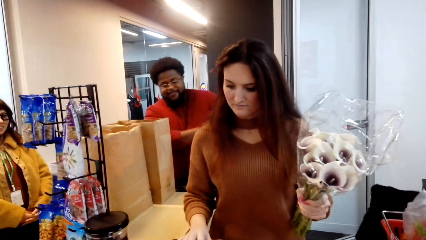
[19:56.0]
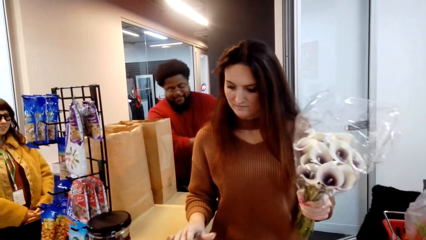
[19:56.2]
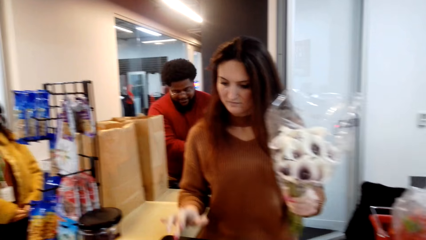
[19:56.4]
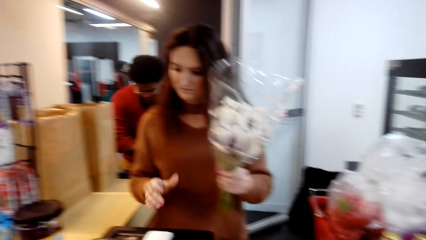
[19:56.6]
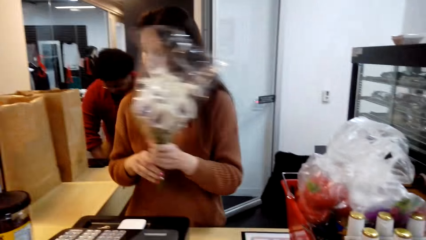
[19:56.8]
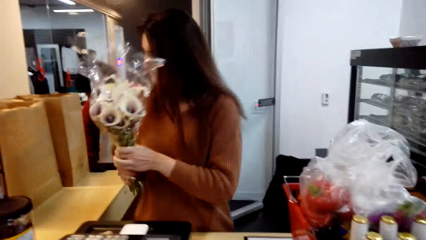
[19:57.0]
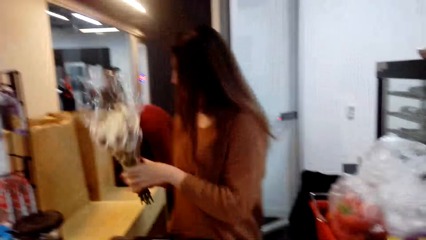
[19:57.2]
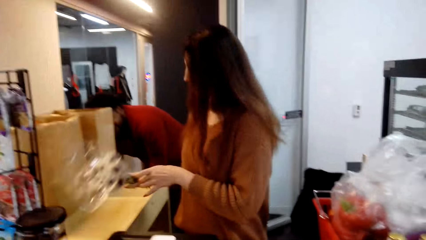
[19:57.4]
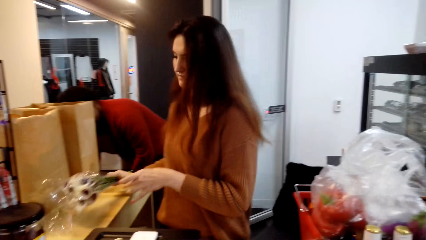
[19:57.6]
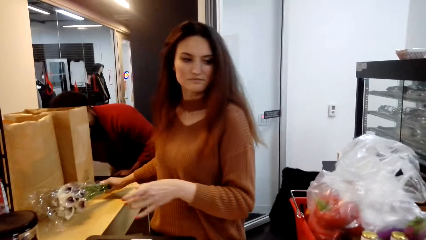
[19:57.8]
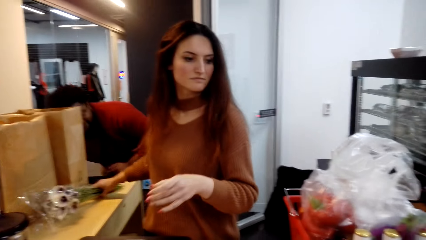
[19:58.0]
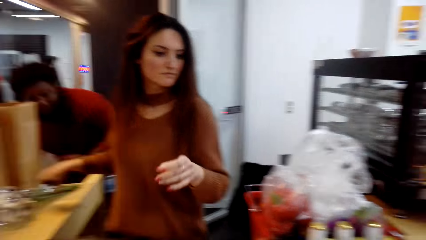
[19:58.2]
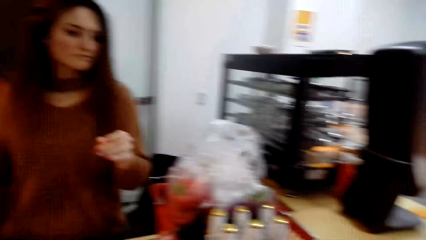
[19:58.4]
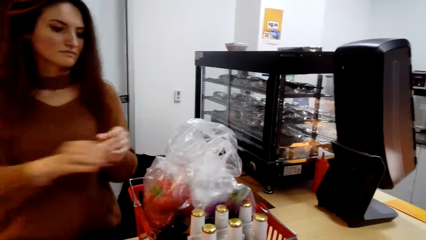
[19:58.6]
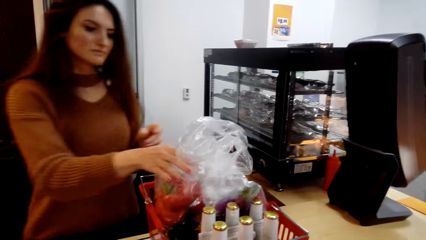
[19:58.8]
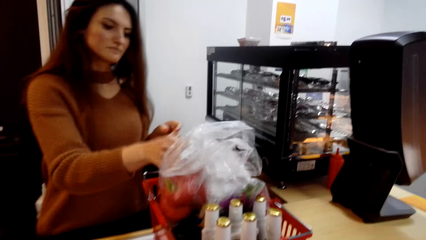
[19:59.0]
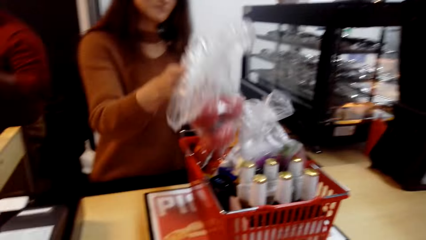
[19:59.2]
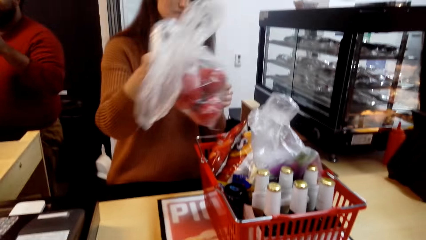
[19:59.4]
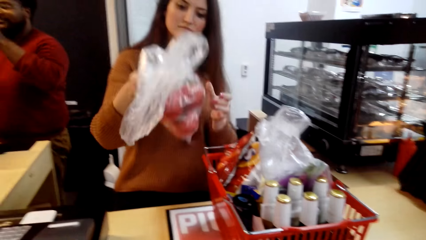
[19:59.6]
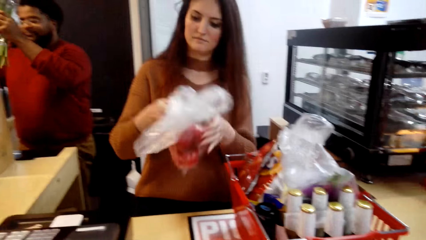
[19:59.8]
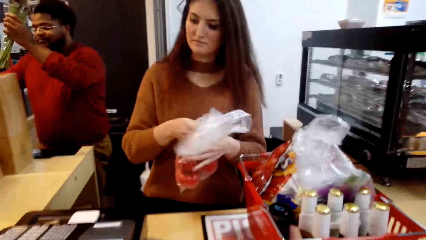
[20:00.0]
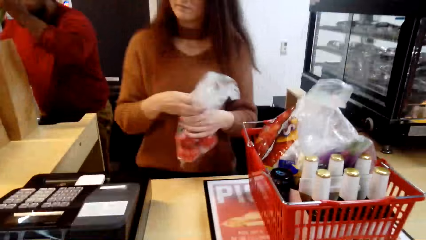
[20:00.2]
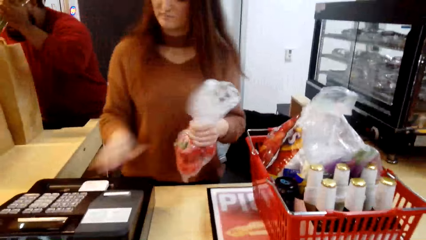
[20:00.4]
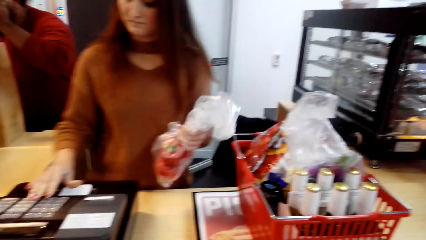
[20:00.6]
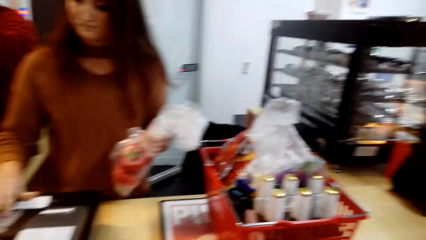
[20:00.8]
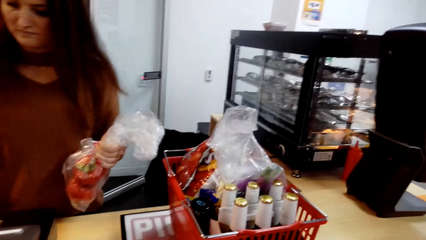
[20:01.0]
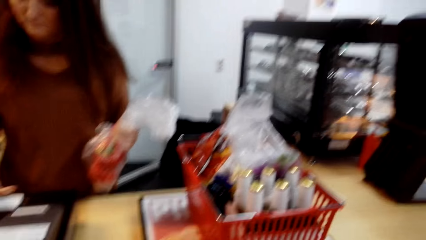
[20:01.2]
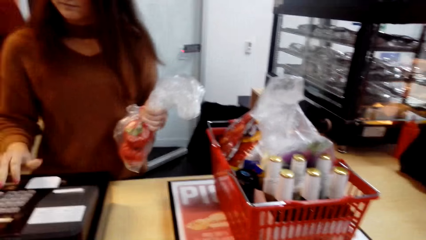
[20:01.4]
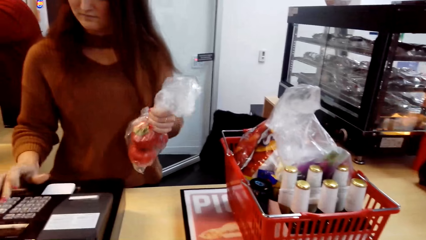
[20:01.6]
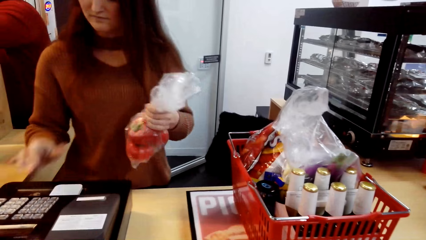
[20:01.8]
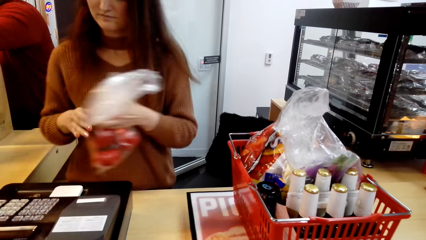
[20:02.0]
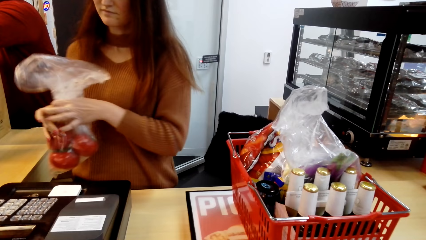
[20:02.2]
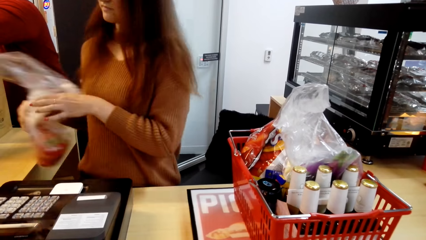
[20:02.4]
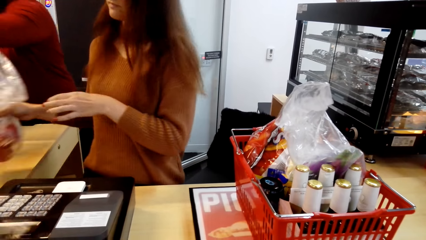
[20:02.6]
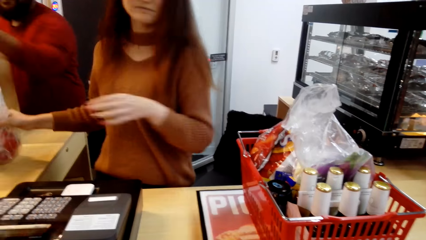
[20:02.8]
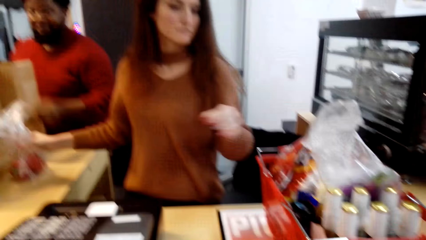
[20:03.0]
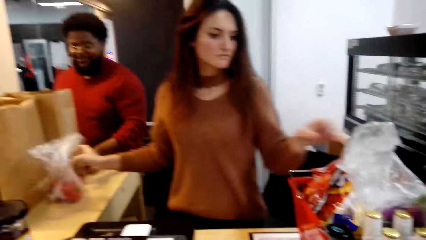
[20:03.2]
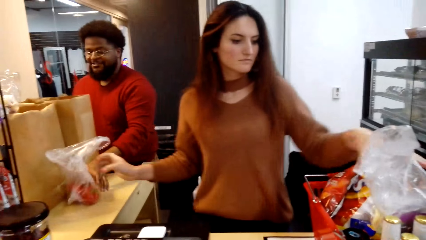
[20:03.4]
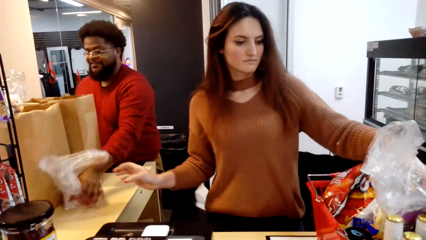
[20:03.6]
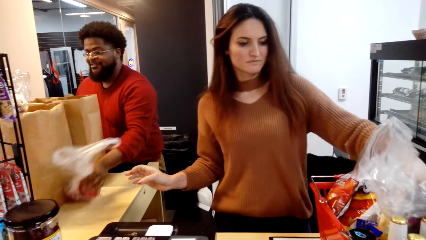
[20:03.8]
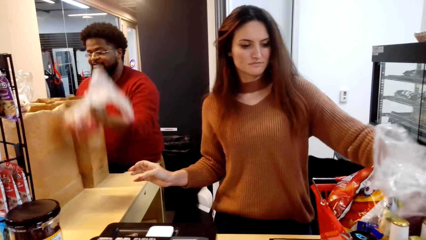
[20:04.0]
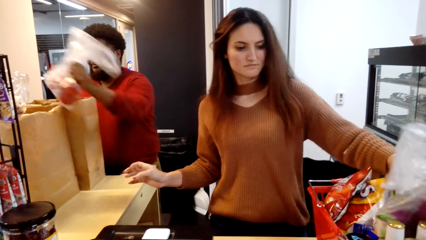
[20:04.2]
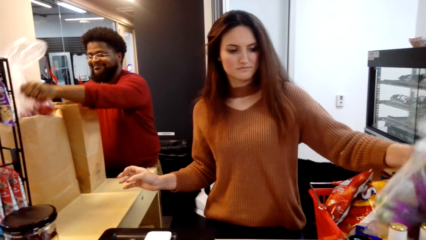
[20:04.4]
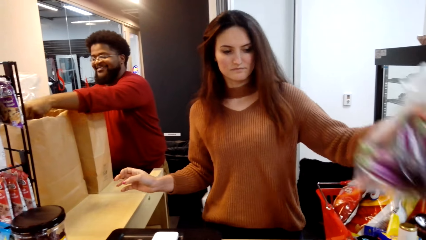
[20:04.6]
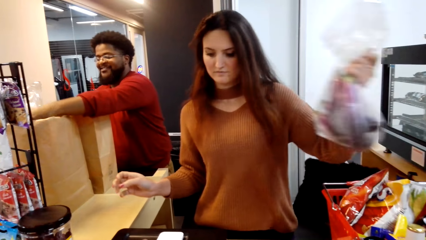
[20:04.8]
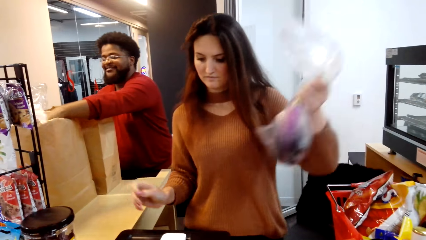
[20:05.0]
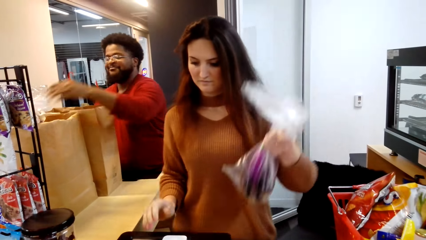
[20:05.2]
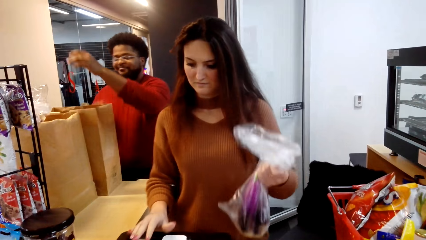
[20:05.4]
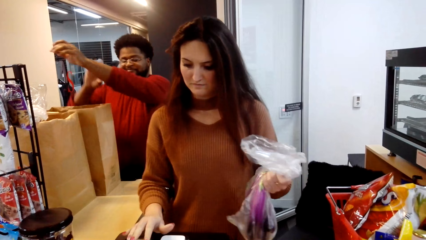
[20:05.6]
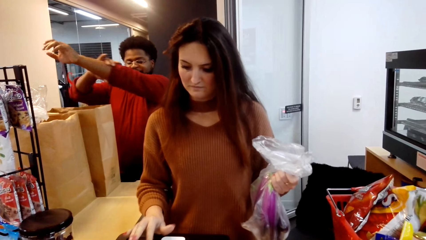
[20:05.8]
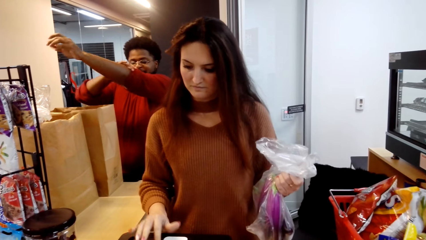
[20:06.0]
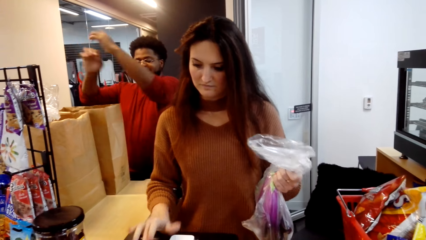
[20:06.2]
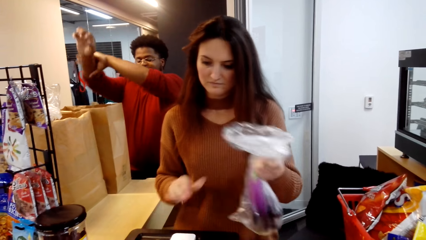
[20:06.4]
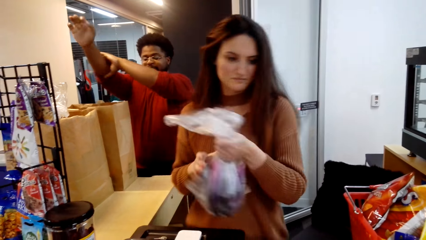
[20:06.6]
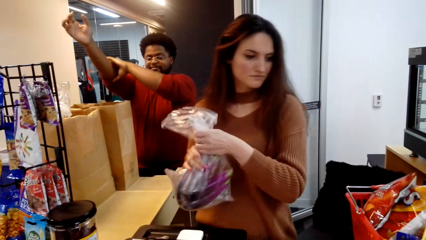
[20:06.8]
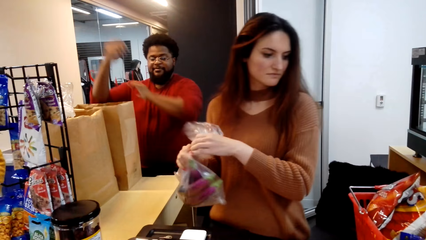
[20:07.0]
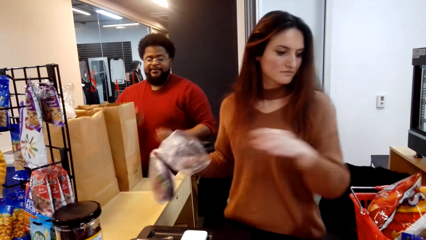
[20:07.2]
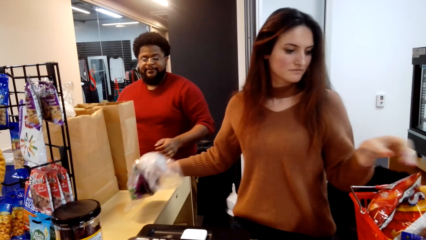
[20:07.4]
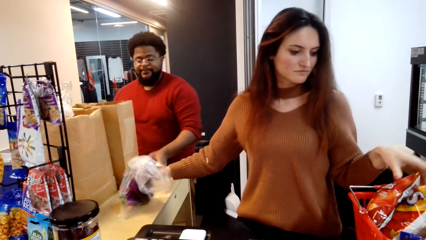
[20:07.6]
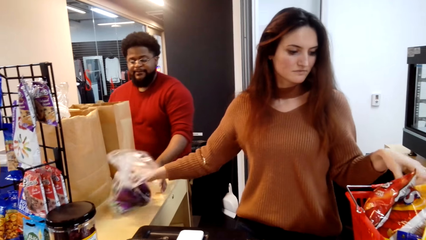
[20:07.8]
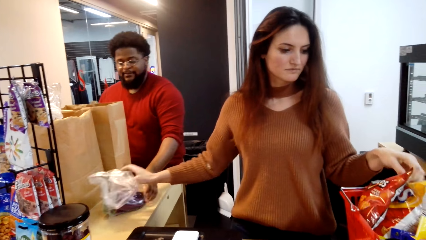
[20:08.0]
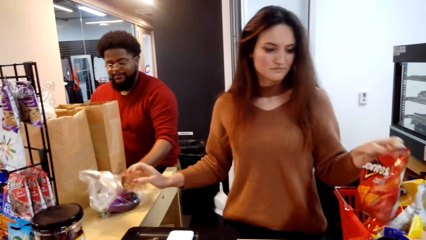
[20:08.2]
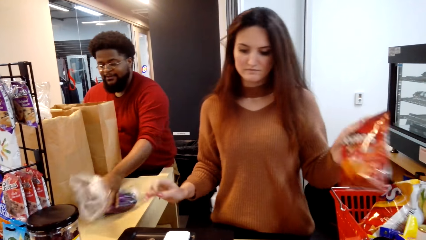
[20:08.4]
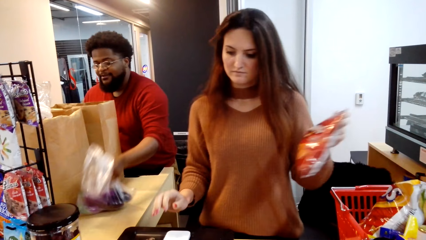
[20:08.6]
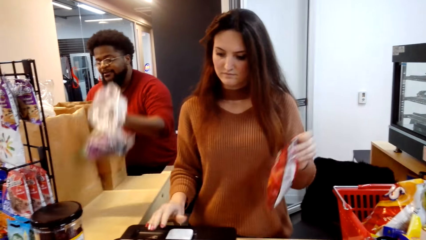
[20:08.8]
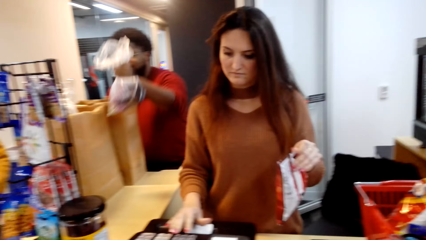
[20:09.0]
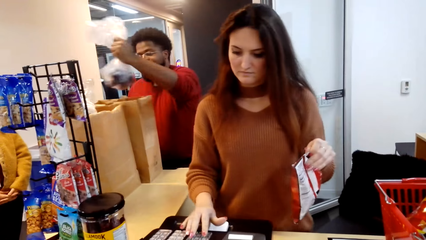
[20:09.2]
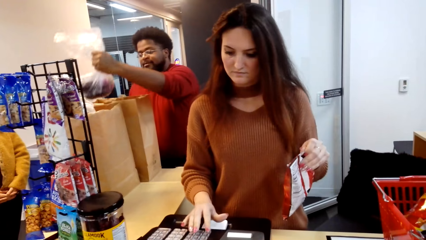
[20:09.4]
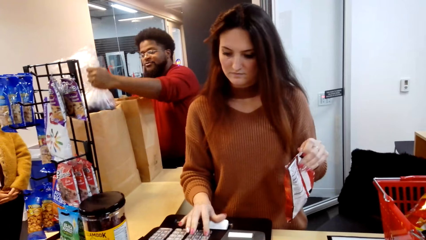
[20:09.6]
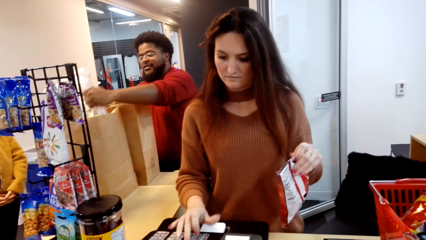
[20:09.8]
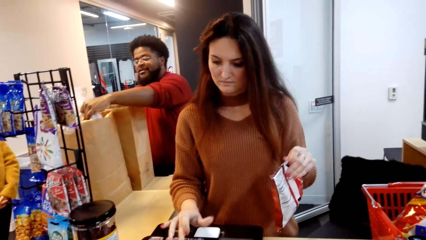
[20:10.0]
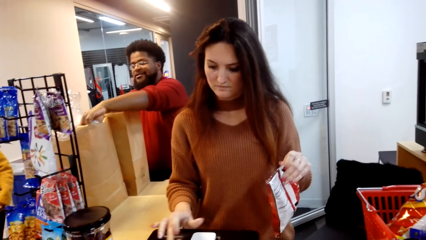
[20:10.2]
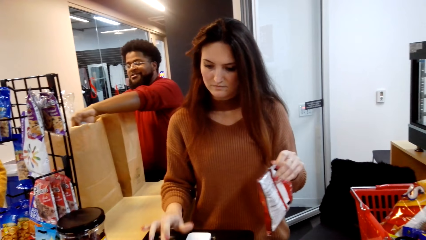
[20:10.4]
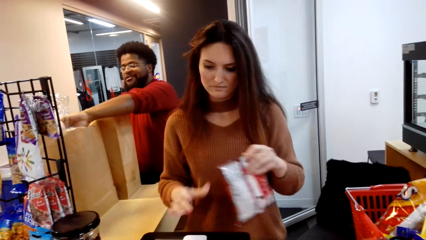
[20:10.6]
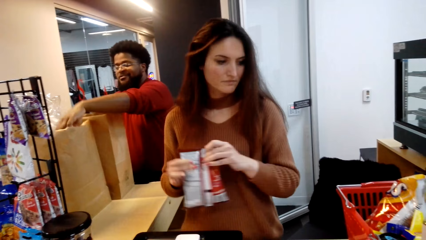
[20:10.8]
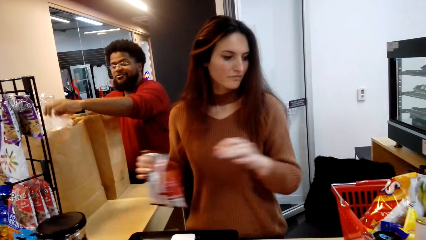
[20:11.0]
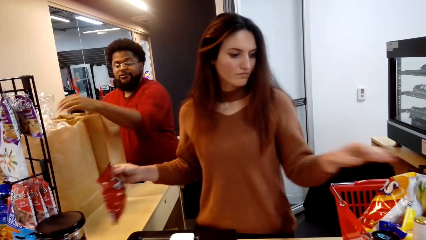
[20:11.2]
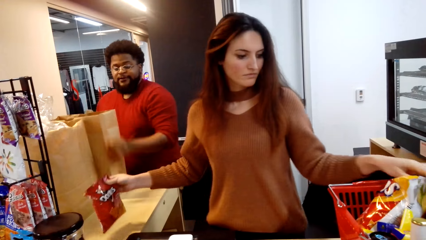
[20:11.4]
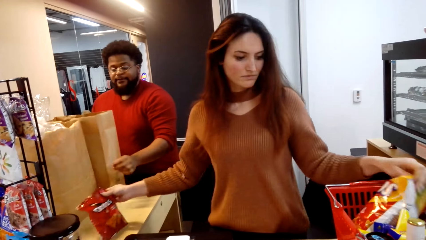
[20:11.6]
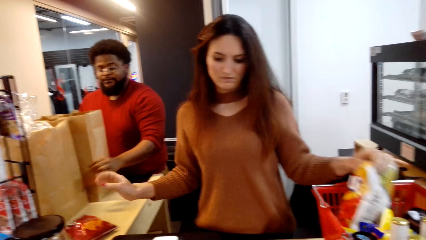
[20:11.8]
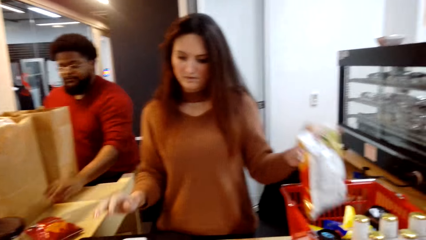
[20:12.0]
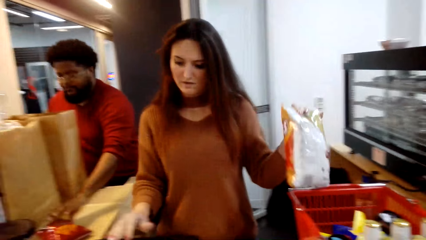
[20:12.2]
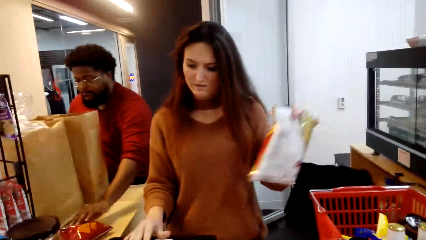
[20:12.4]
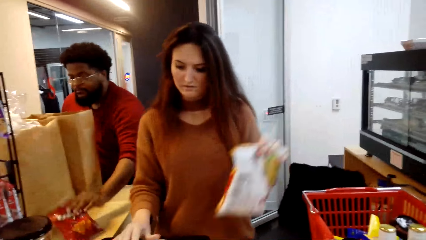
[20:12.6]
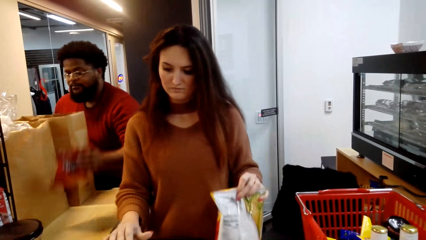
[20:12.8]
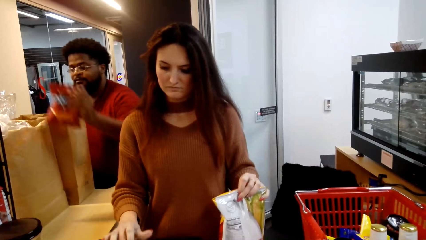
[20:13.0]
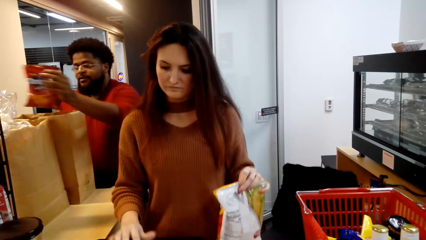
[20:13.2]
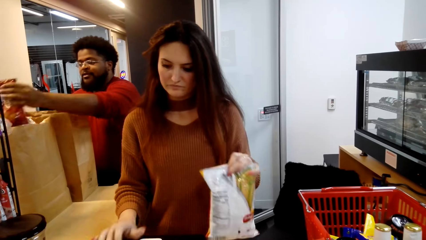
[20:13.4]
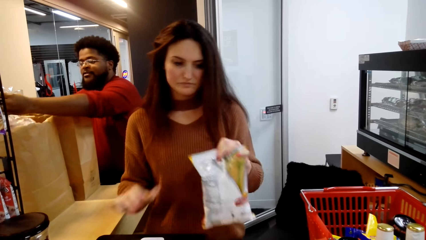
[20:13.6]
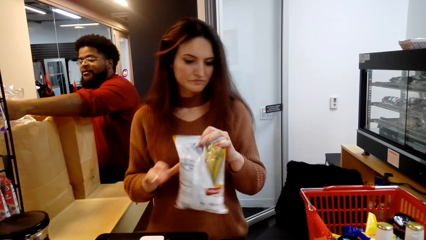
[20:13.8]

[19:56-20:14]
The camera wearer looks at a person. The person takes an item from the basket.
